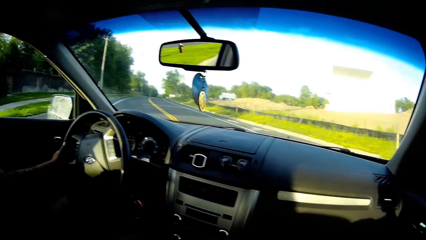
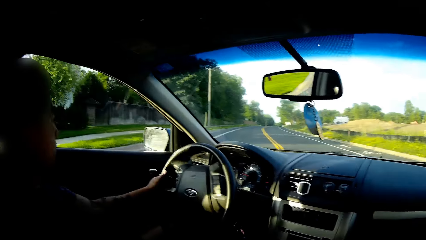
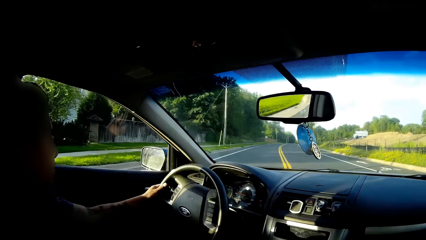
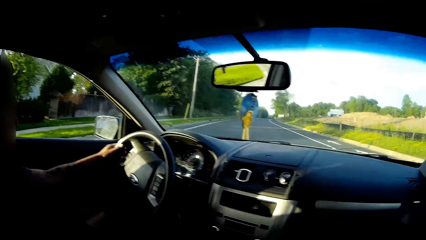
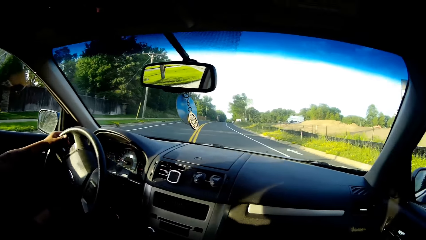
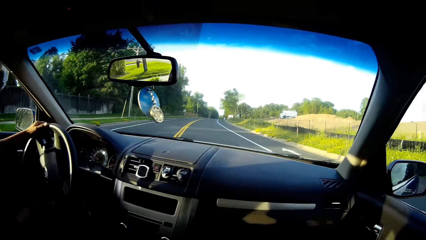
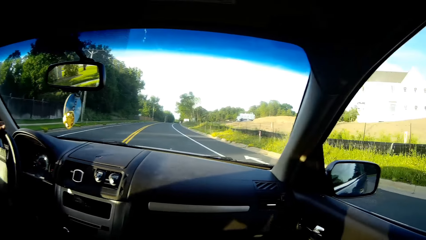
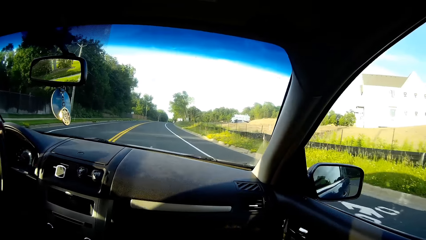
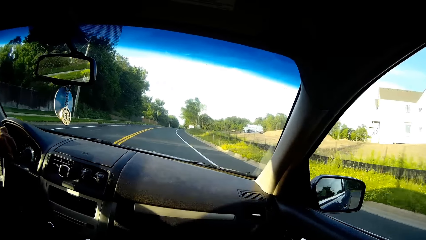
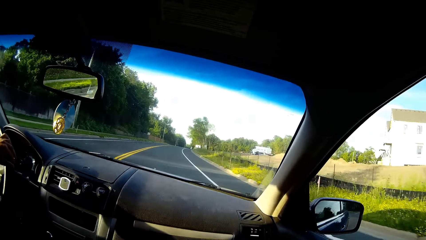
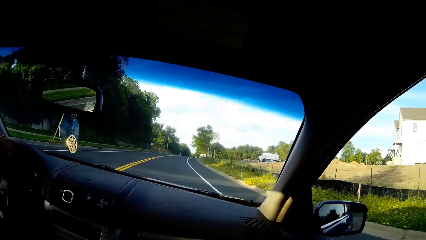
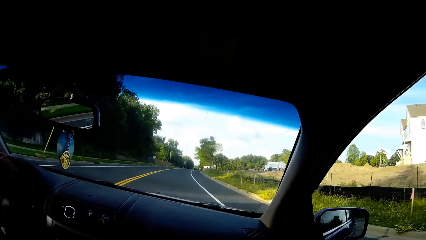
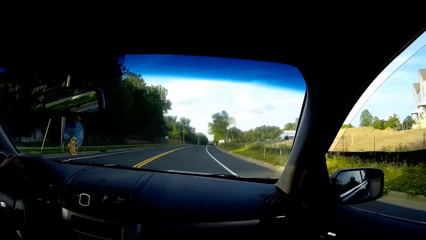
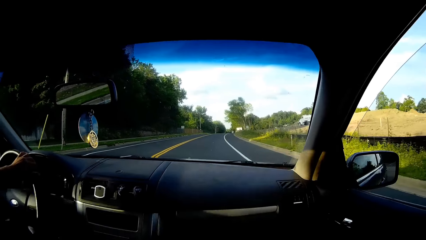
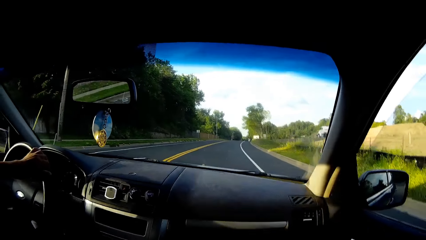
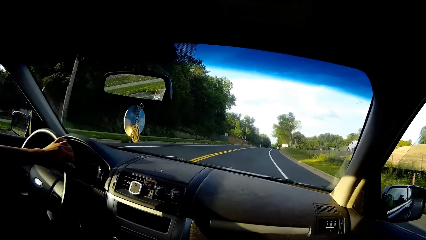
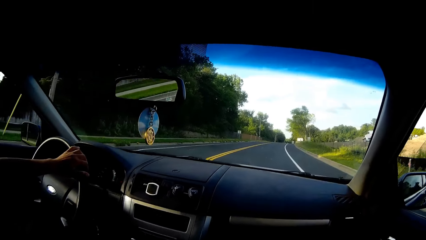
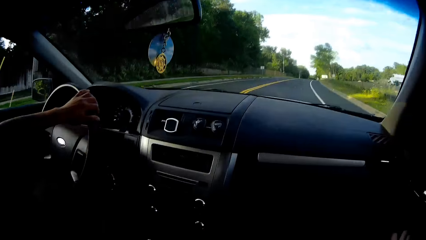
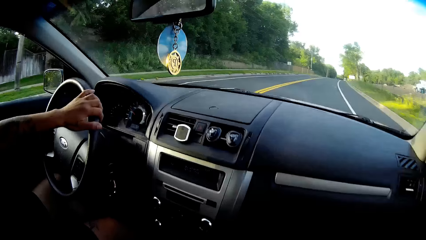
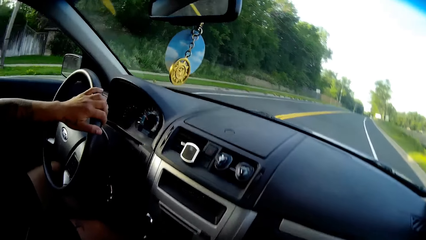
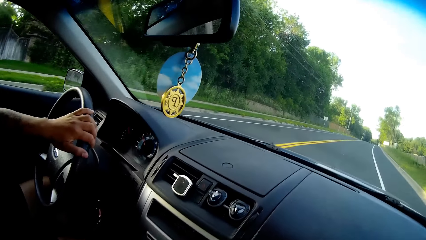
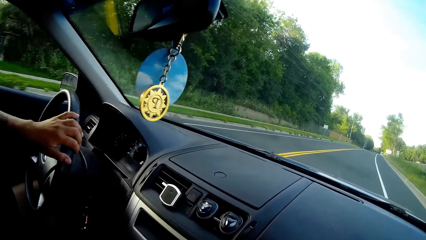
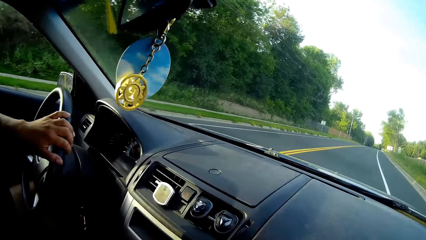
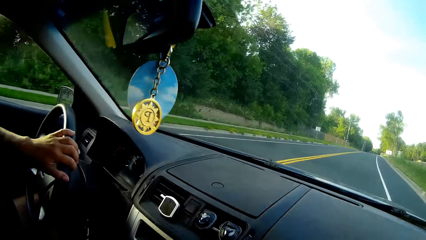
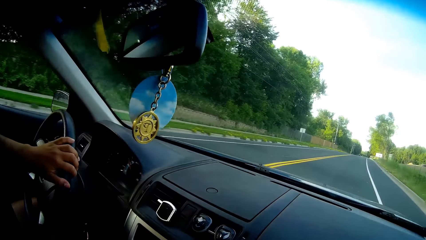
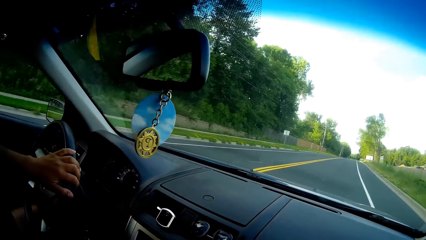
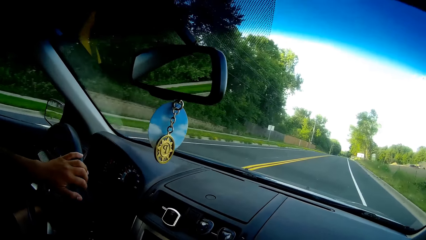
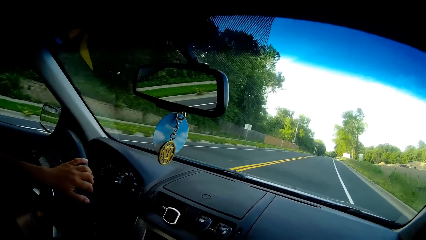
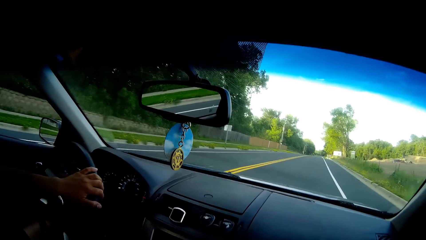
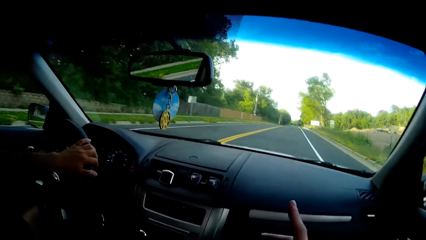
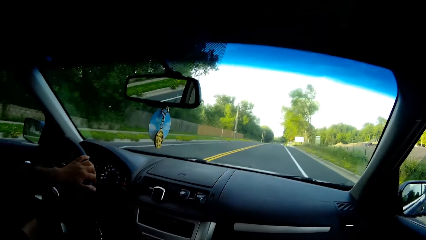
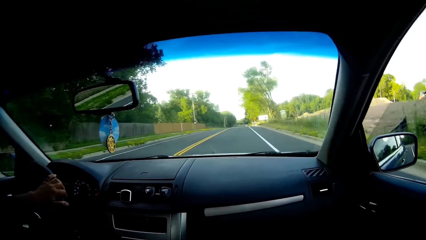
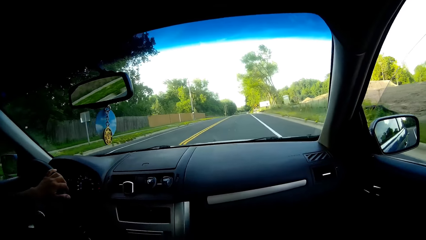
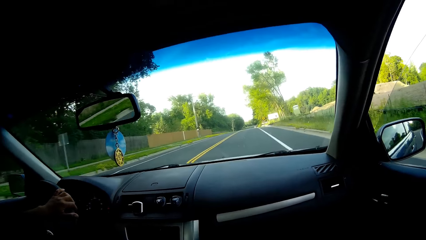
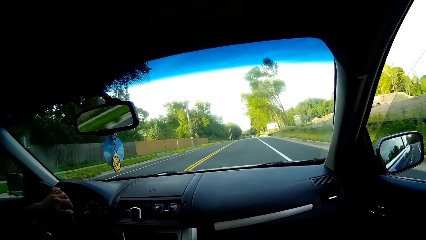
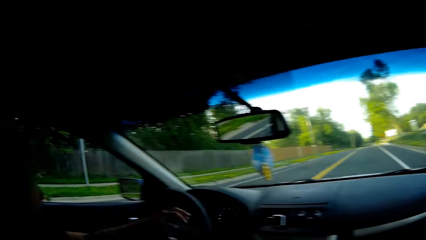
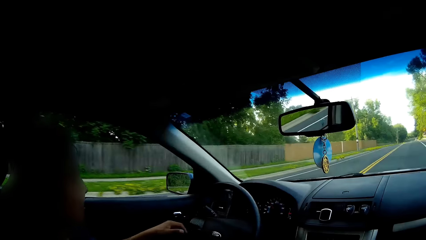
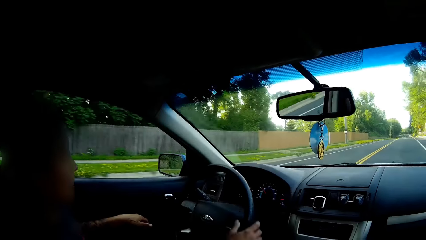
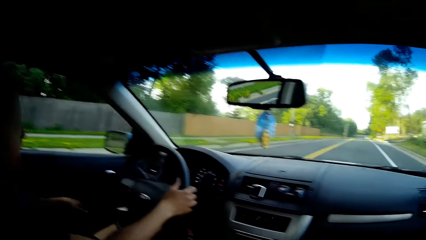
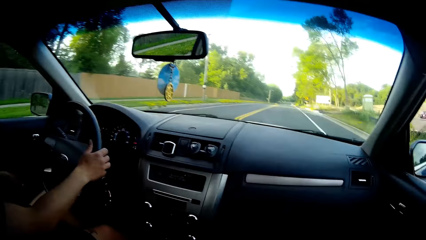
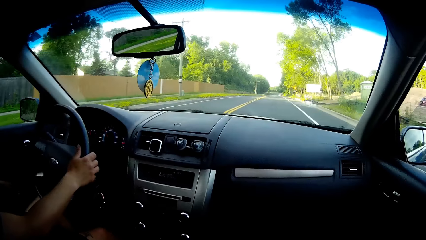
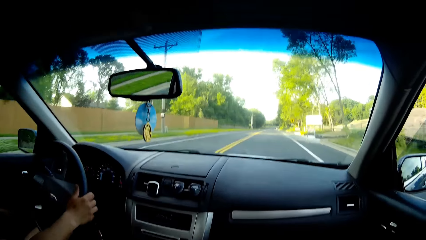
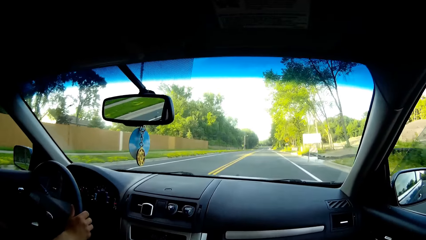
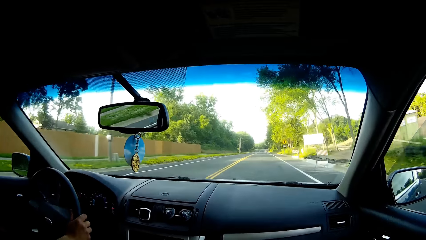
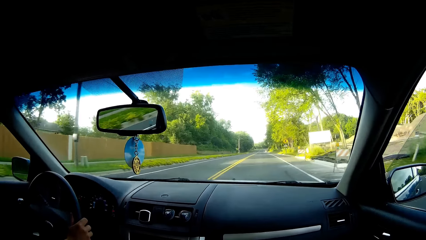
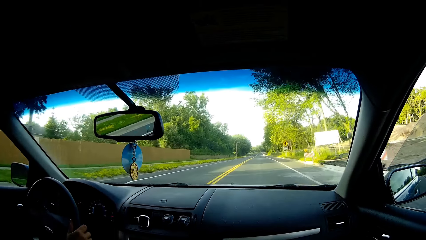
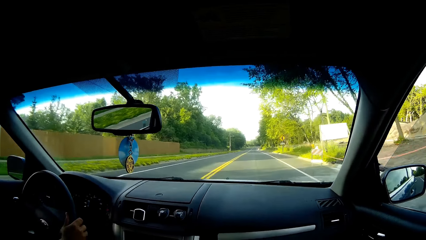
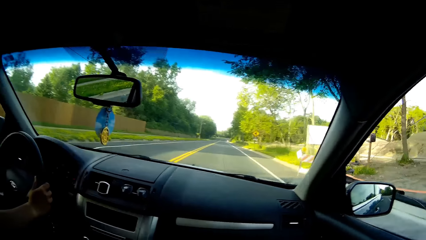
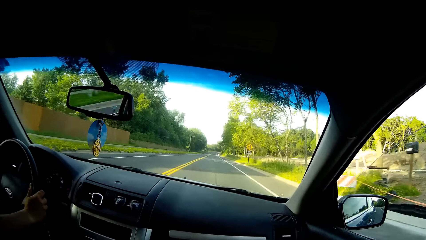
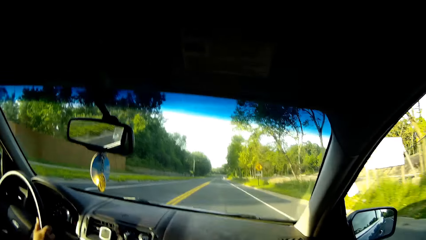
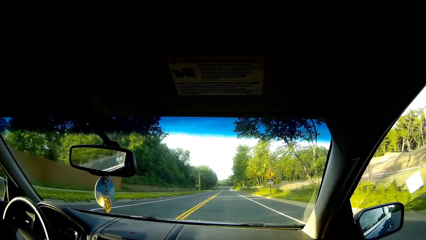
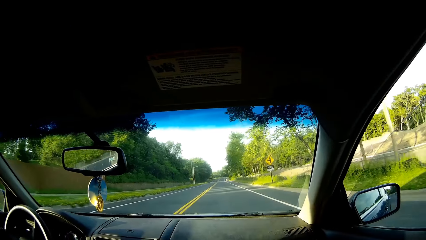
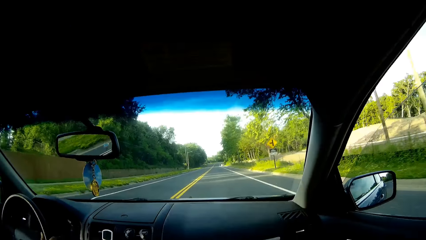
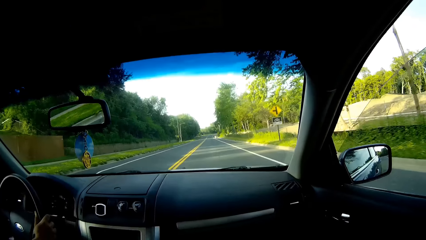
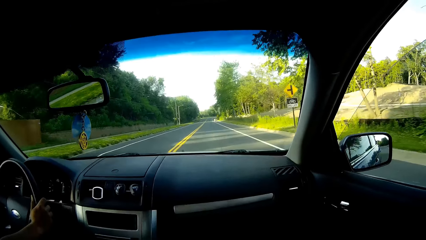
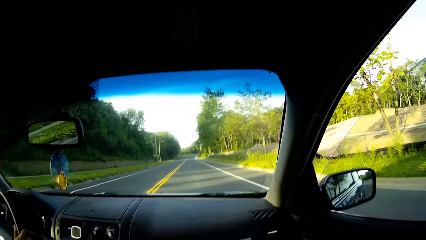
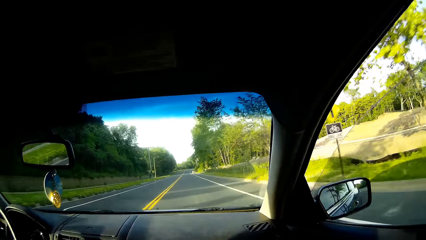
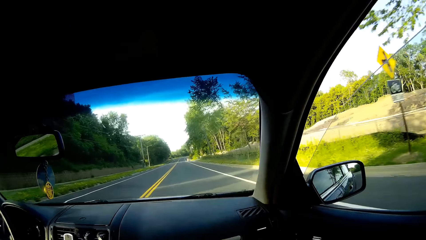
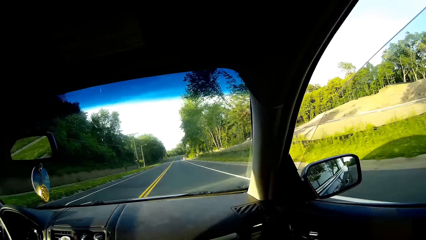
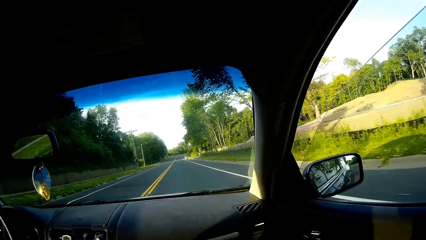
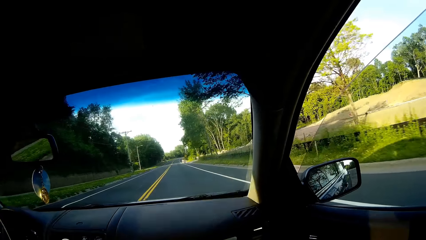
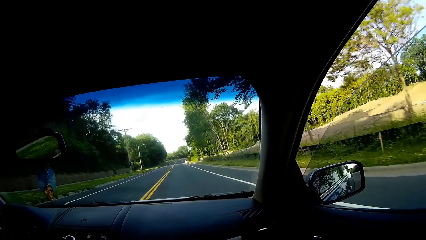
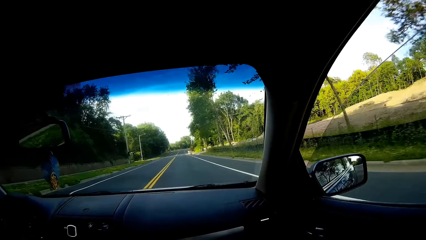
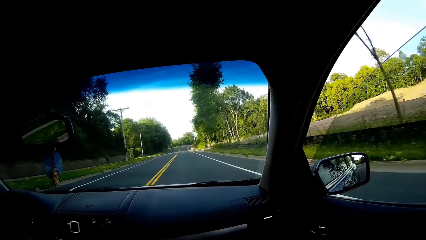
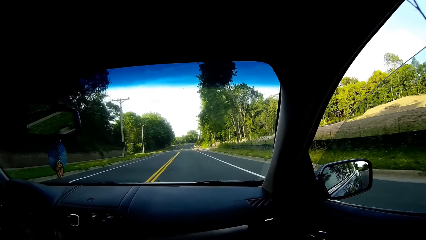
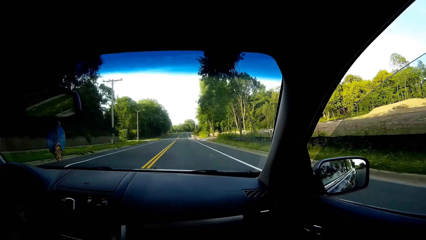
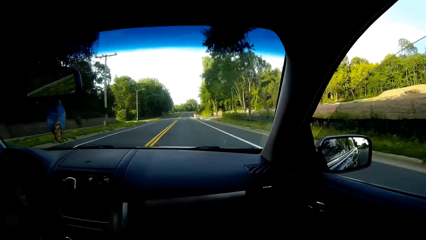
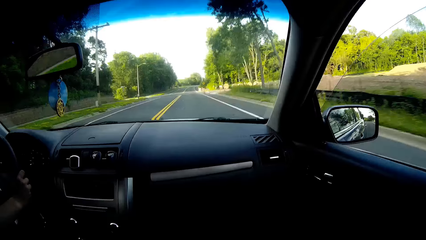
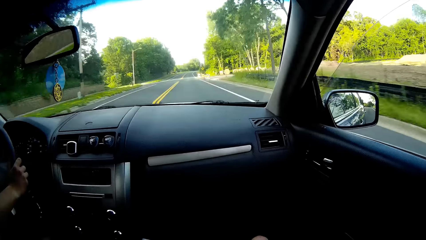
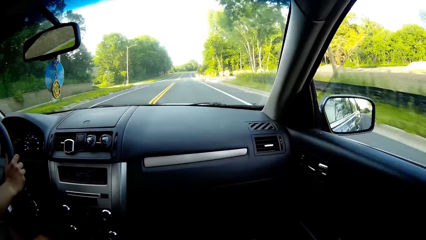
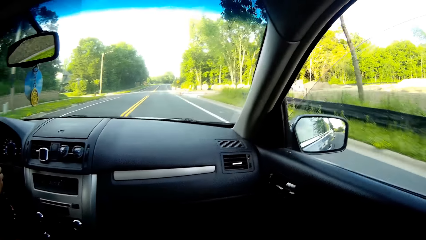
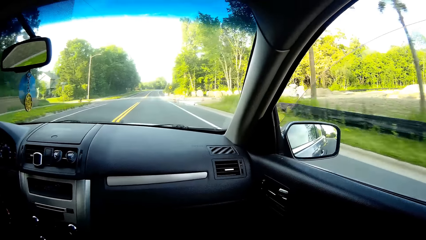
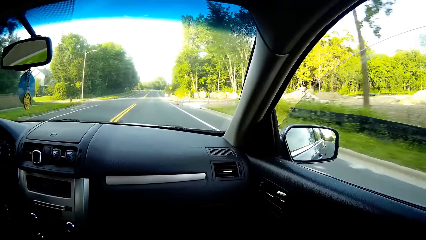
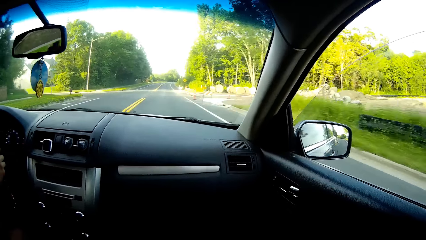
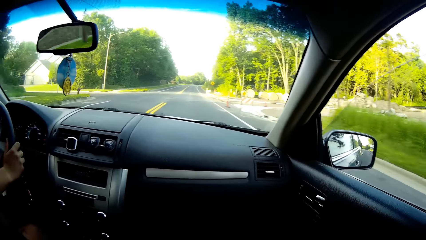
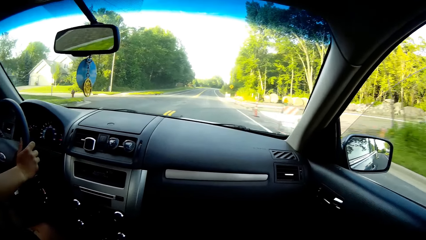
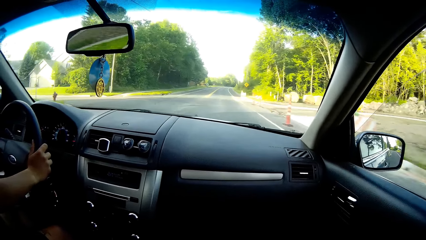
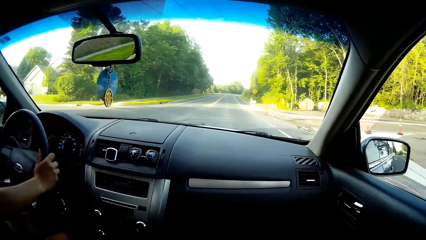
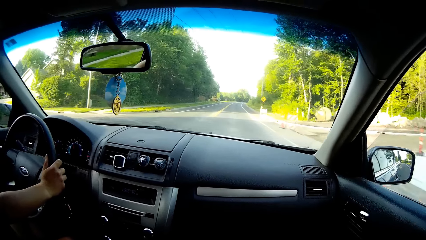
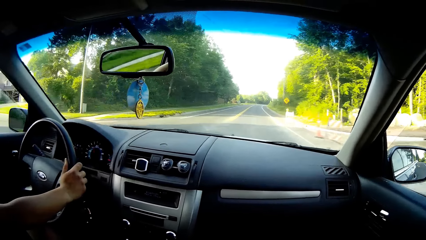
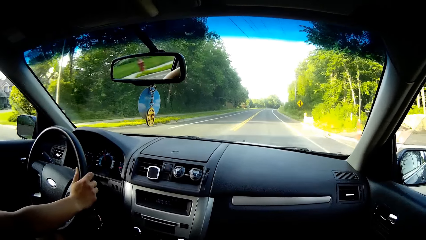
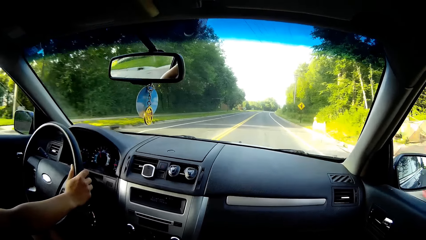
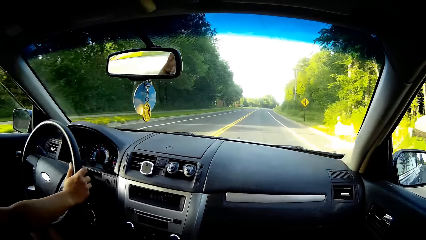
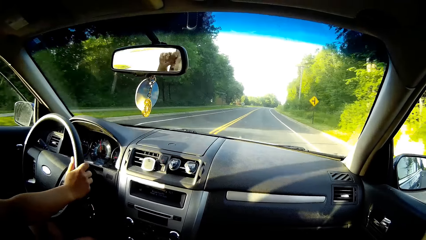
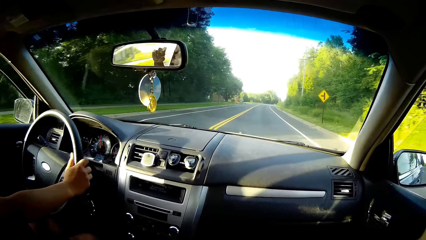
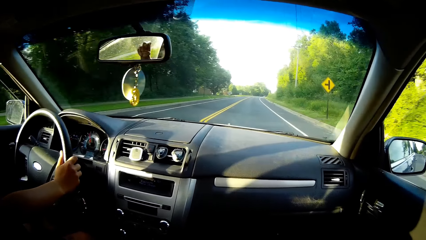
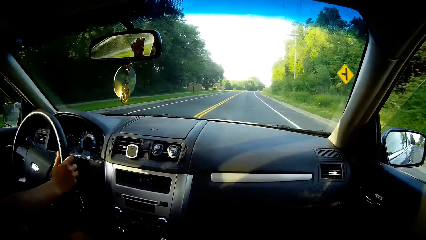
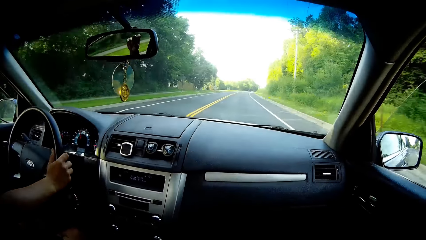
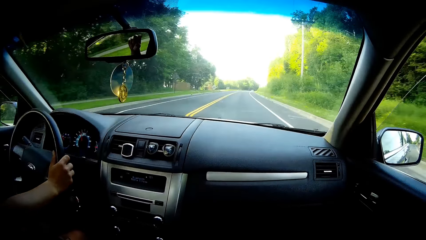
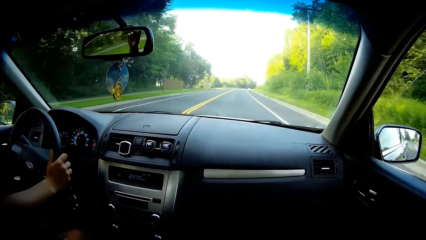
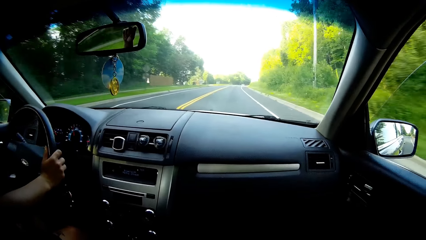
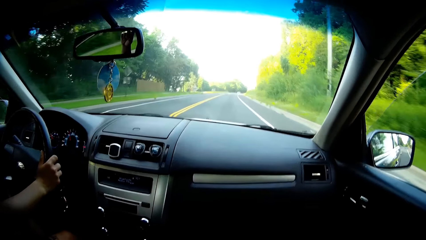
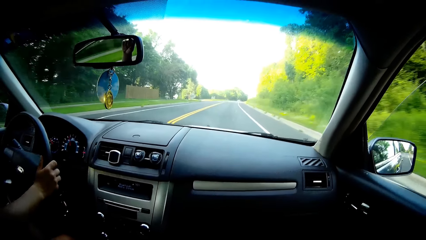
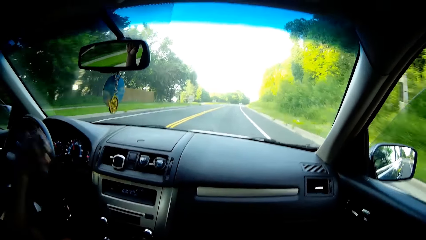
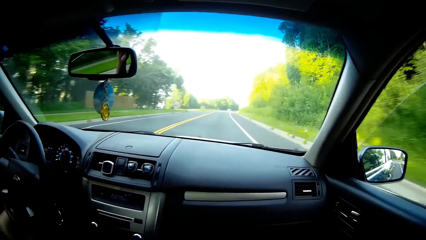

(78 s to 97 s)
The camera wearer converses with the driver. They talk to the driver and point the finger. They converse with the driver.
